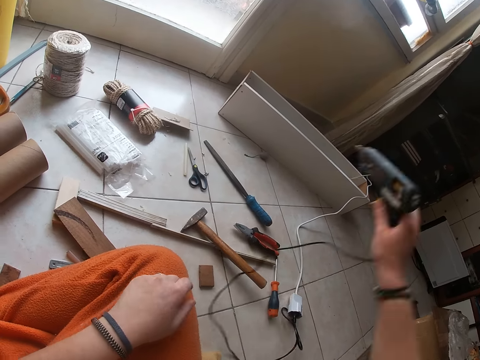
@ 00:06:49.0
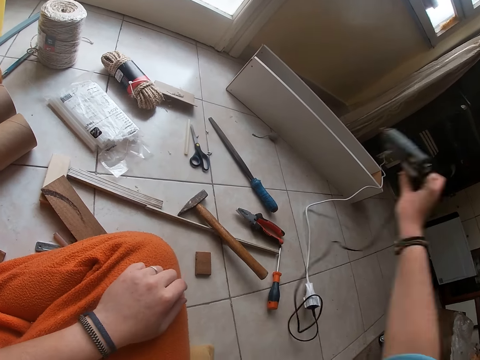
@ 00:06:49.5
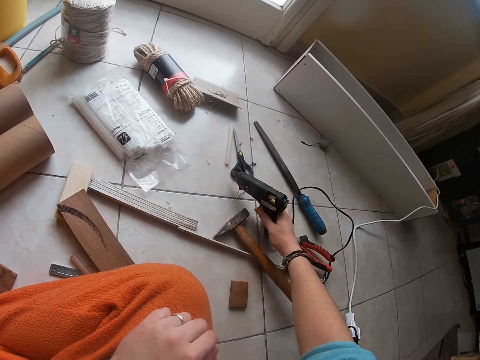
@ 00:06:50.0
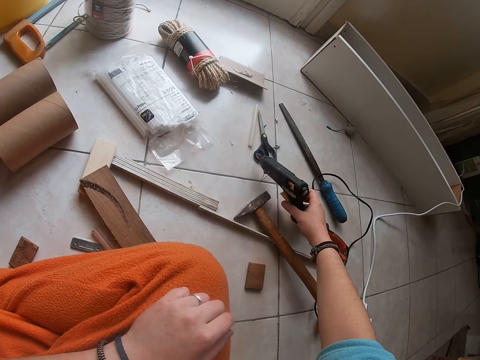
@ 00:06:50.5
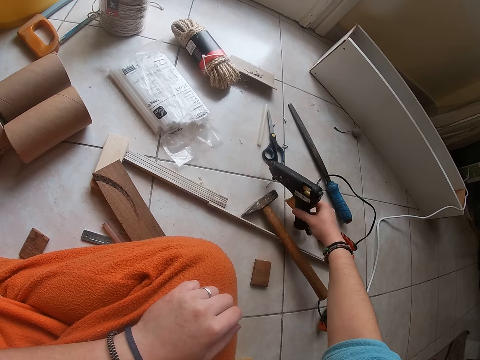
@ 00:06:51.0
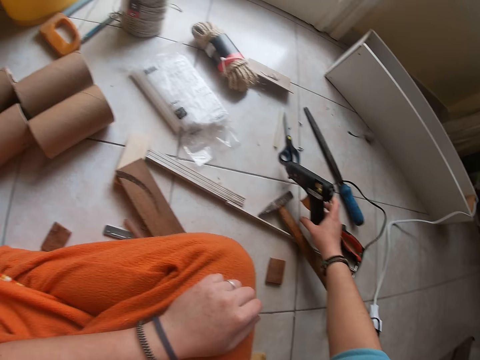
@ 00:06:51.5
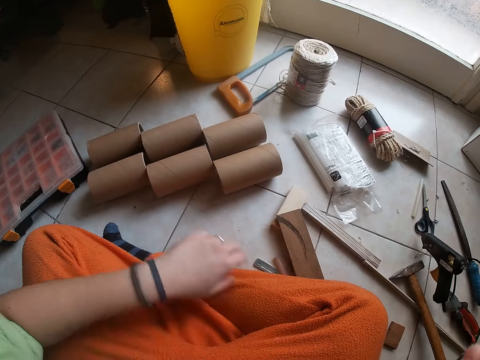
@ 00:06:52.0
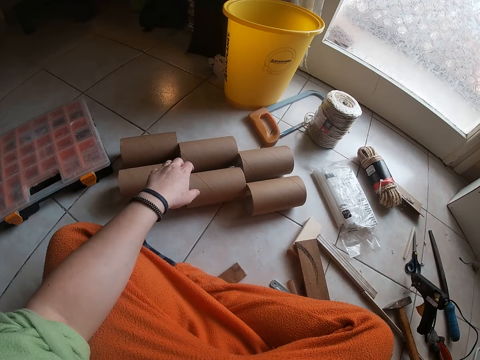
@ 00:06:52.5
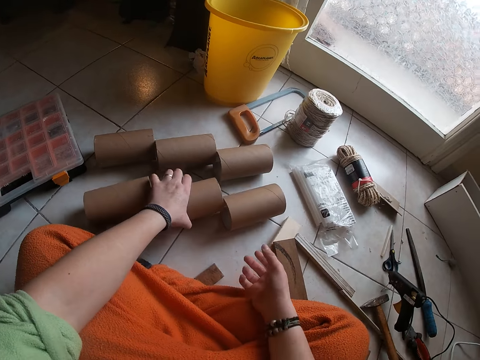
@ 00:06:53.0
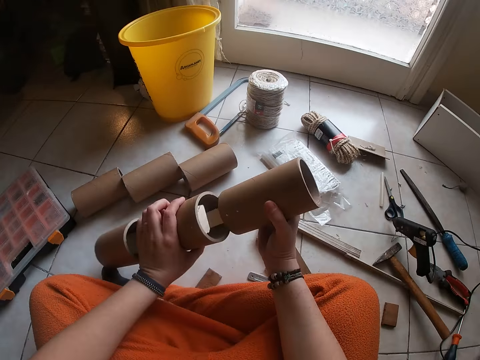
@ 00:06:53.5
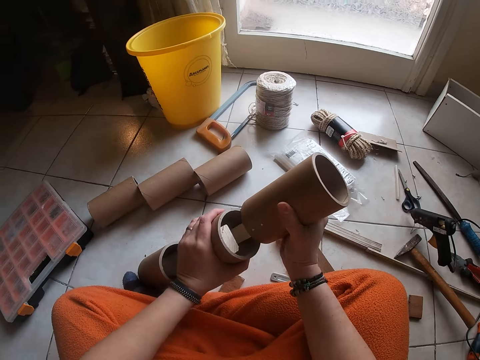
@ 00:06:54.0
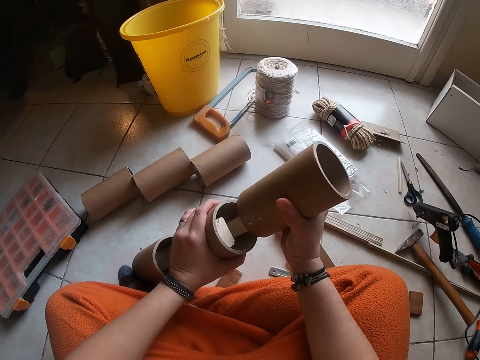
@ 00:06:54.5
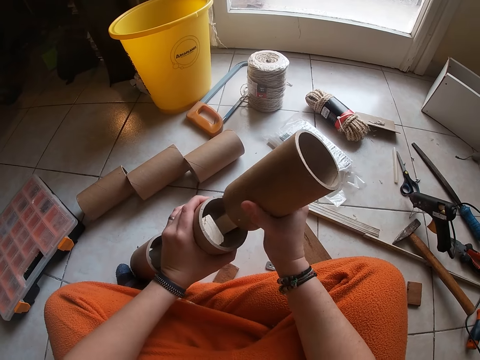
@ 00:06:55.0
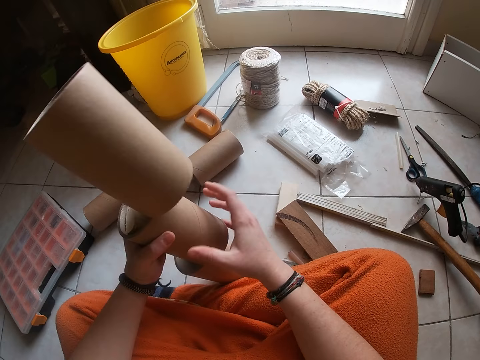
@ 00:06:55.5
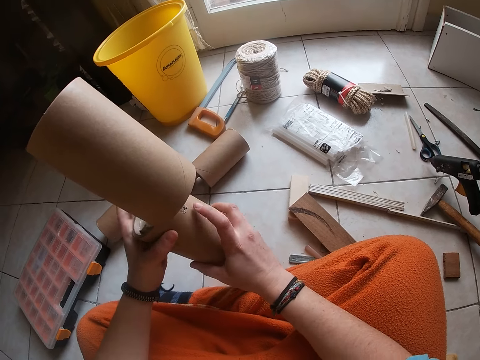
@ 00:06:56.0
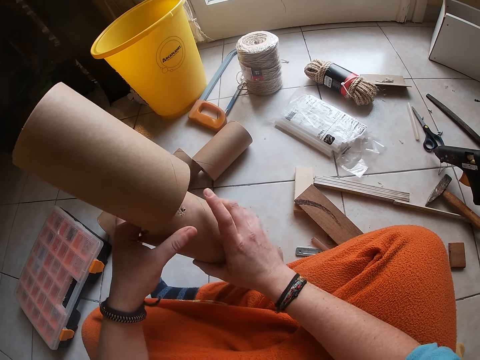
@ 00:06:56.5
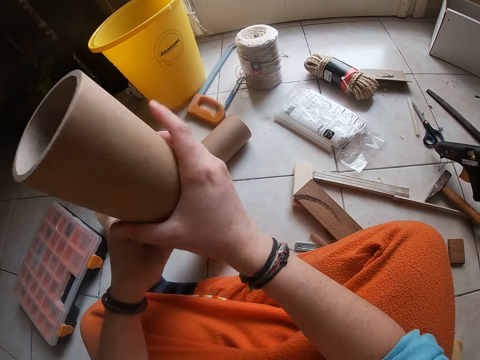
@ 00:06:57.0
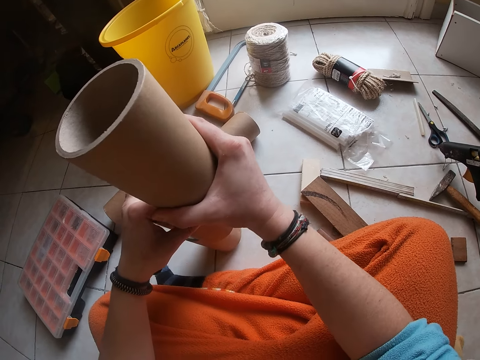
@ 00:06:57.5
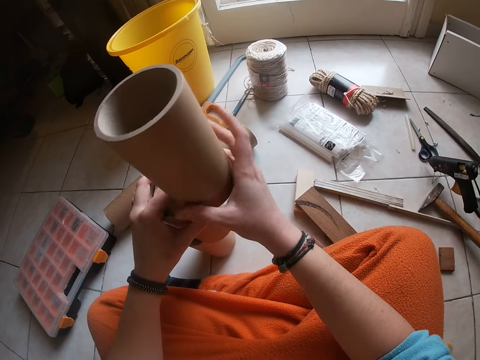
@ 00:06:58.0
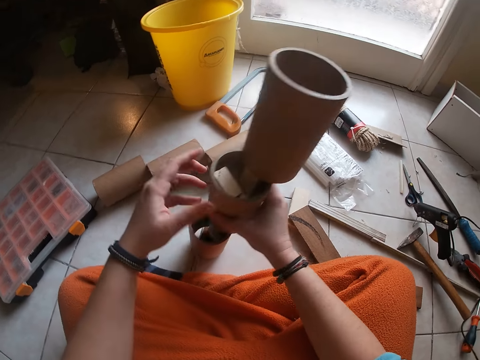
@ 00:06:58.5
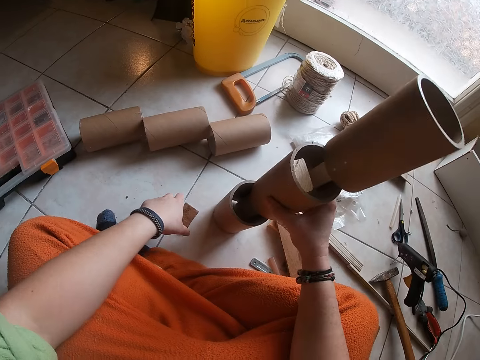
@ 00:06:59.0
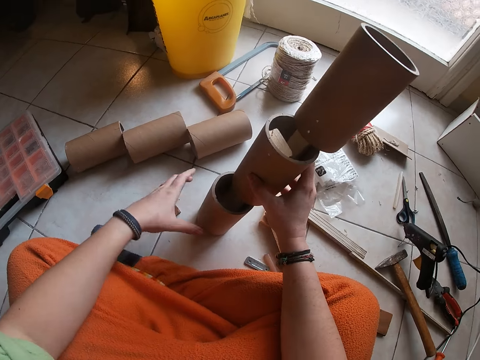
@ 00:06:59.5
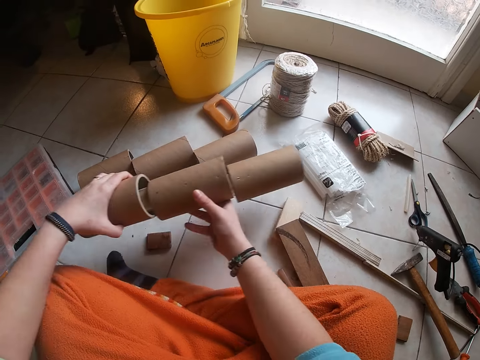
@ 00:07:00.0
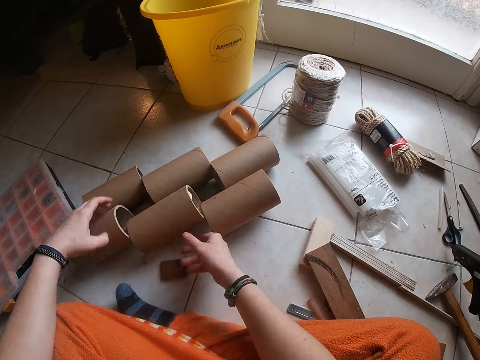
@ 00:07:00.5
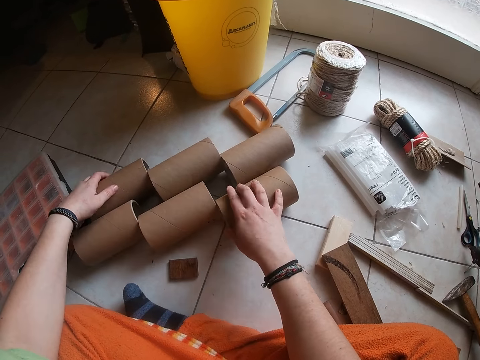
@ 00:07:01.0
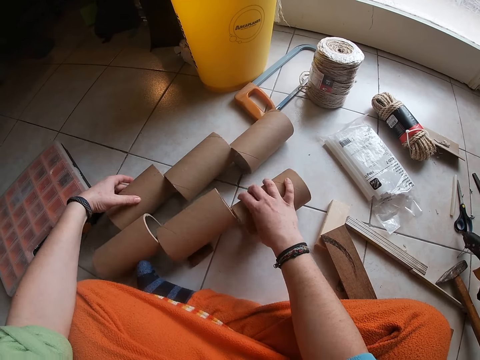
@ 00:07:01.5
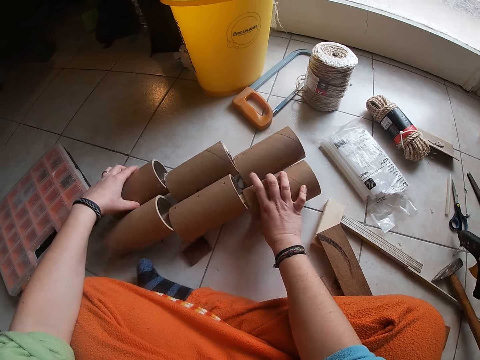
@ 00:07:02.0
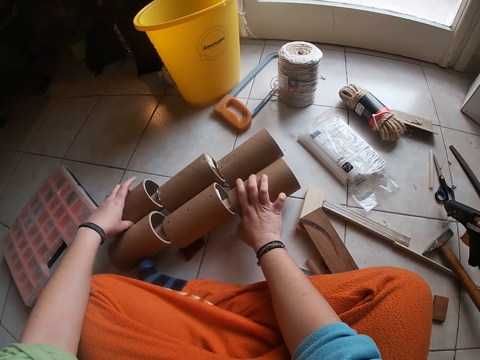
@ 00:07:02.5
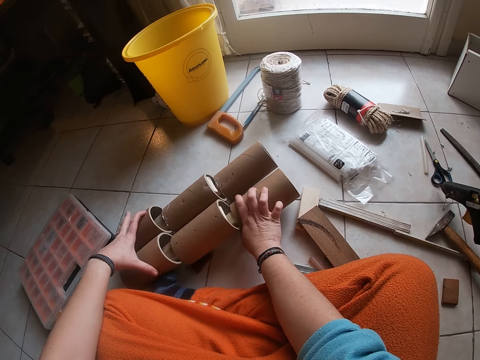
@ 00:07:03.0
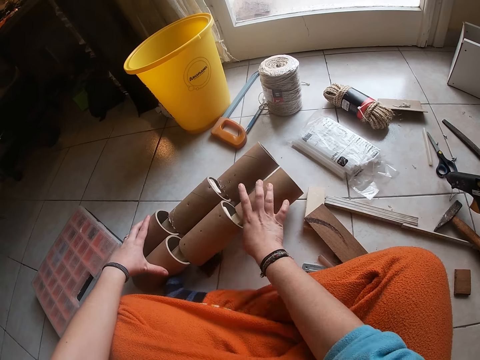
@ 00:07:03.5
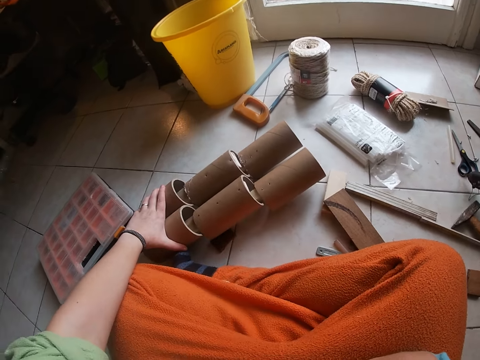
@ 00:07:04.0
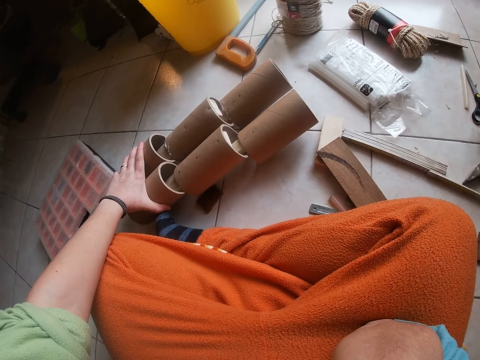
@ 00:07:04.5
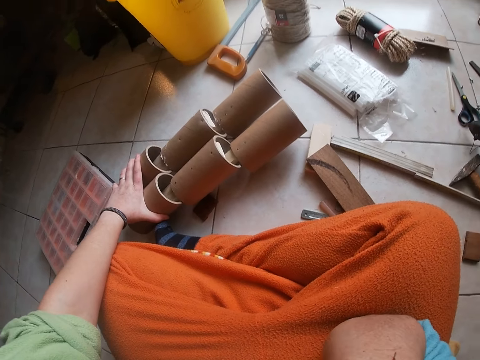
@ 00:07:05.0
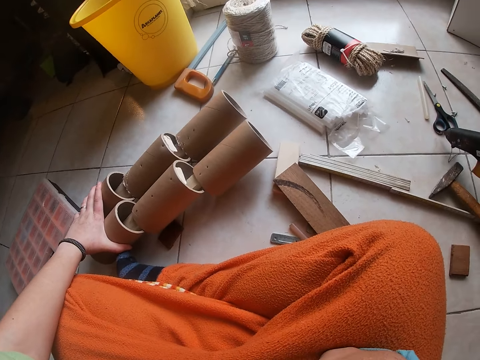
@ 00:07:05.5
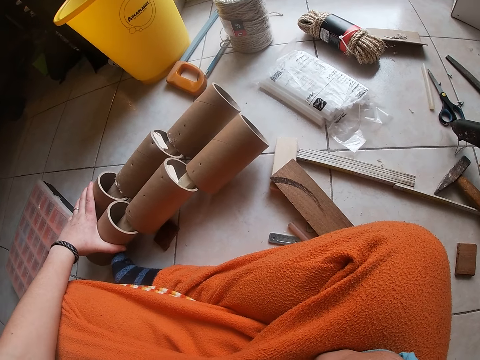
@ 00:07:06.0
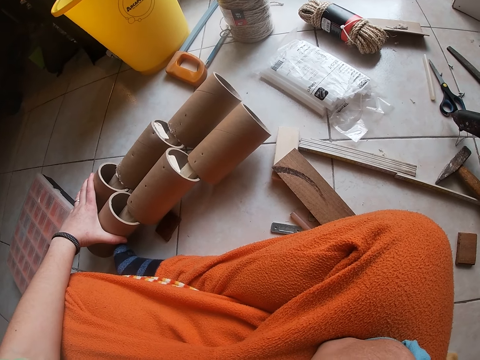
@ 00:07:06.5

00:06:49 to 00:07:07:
The camera wearer drops the screwing machine on the ground with his right hand. He picks up the wood with a paper bubble wrap from the ground with his left hand. He drops the wood with the paper bubble wrap on the ground with his left hand. He holds the wood with the paper bubble wrap with his left hand.

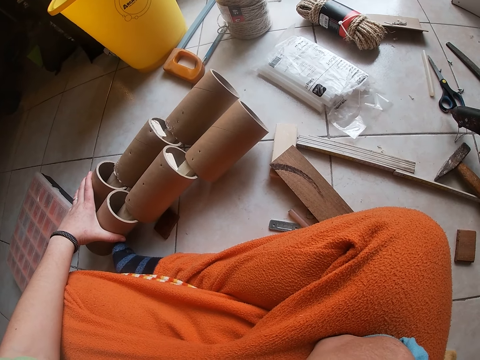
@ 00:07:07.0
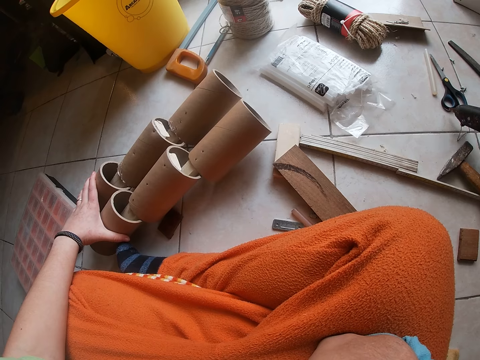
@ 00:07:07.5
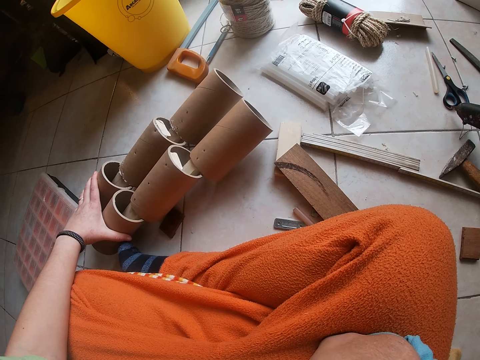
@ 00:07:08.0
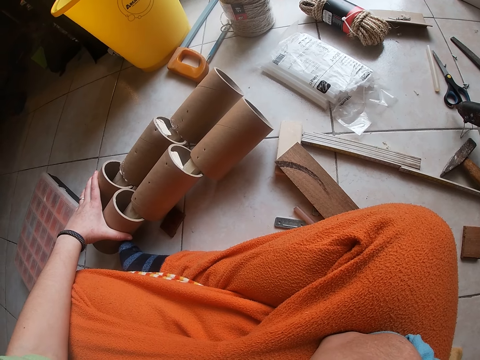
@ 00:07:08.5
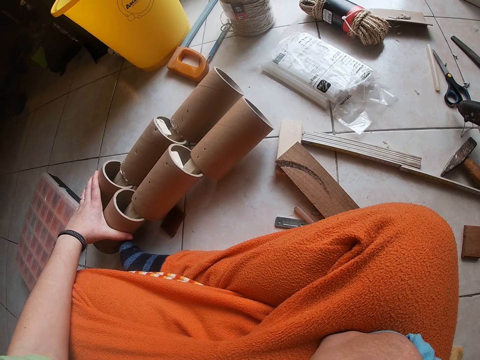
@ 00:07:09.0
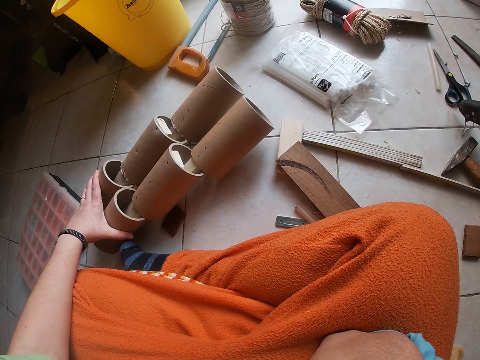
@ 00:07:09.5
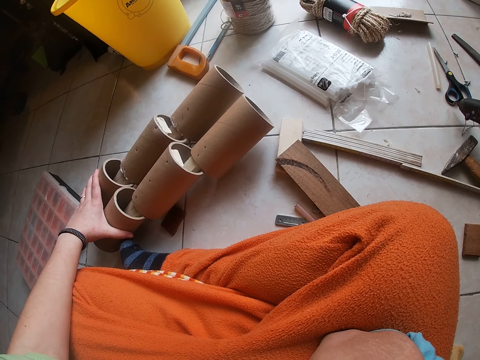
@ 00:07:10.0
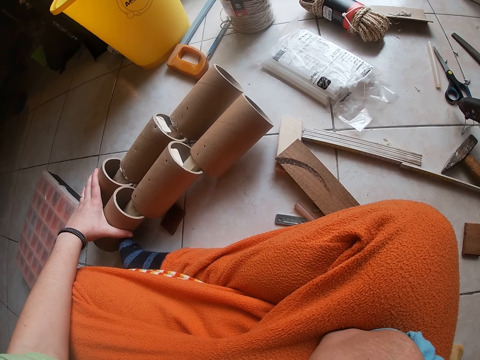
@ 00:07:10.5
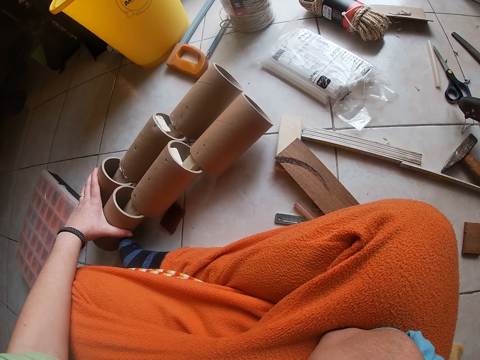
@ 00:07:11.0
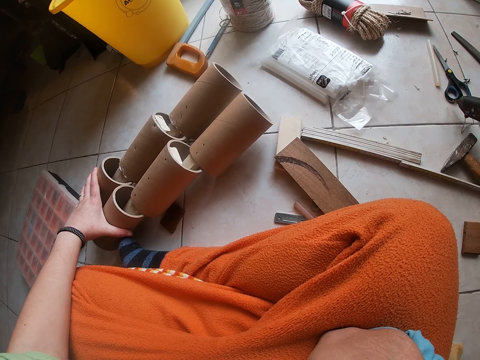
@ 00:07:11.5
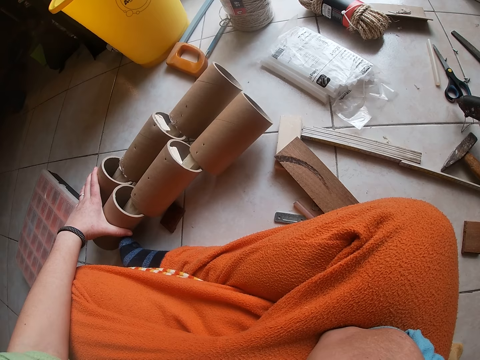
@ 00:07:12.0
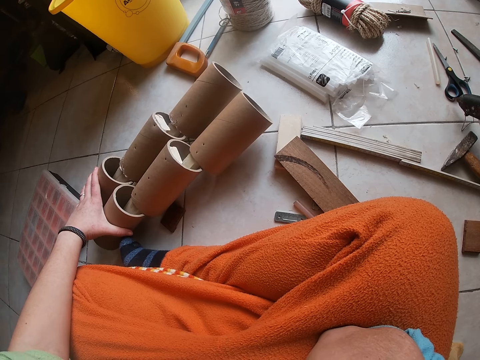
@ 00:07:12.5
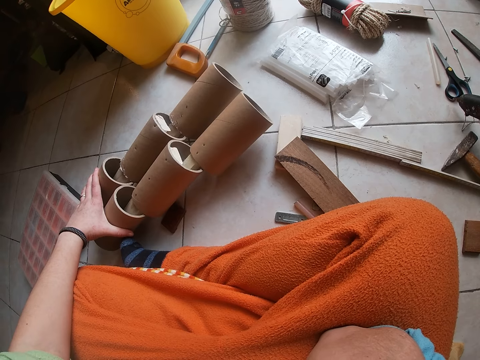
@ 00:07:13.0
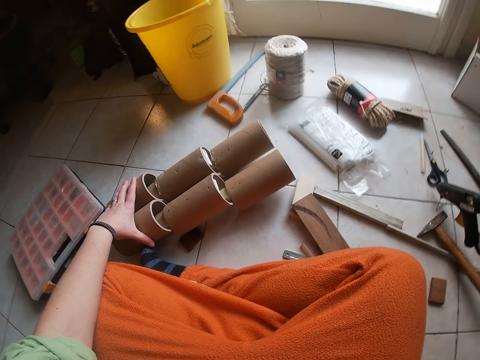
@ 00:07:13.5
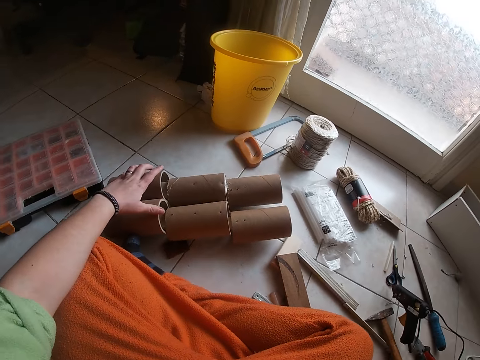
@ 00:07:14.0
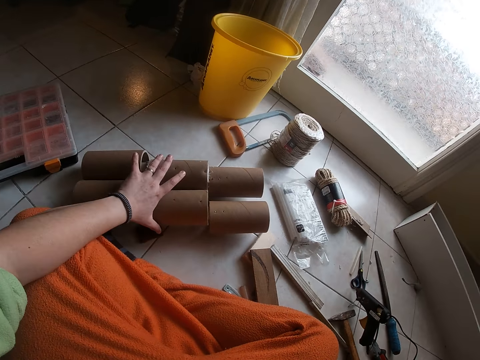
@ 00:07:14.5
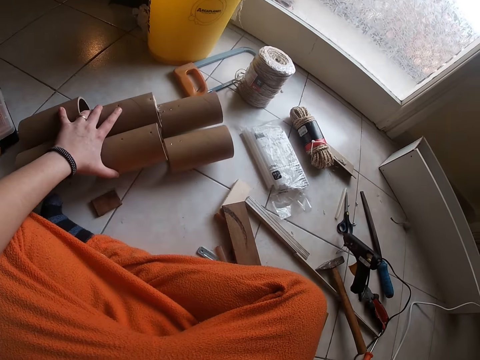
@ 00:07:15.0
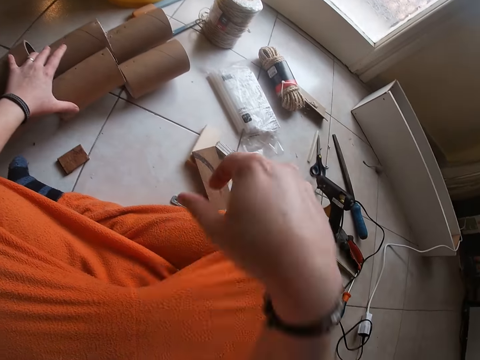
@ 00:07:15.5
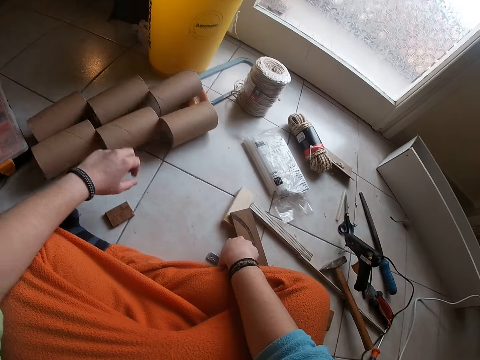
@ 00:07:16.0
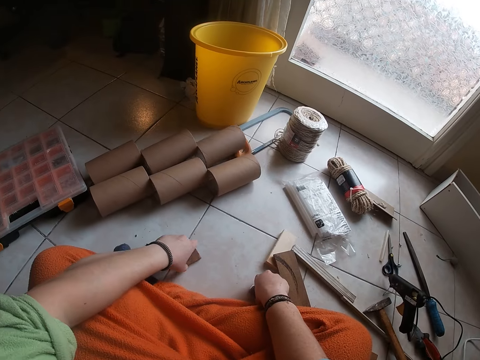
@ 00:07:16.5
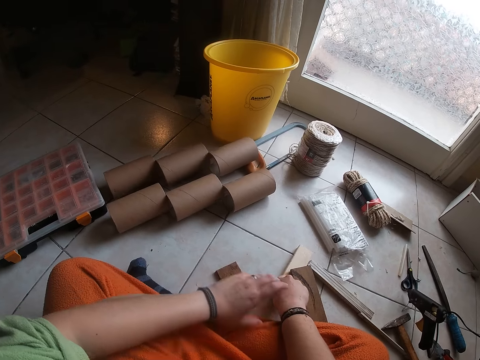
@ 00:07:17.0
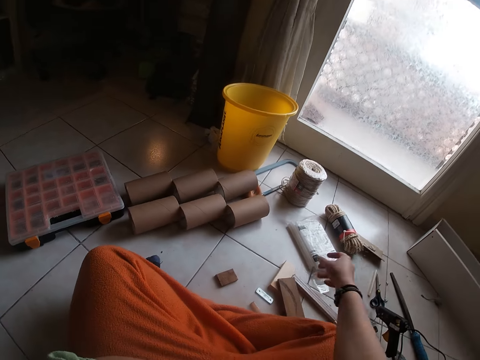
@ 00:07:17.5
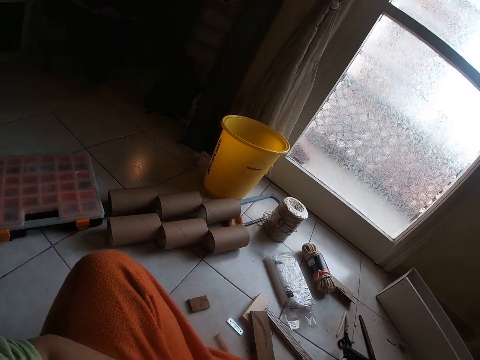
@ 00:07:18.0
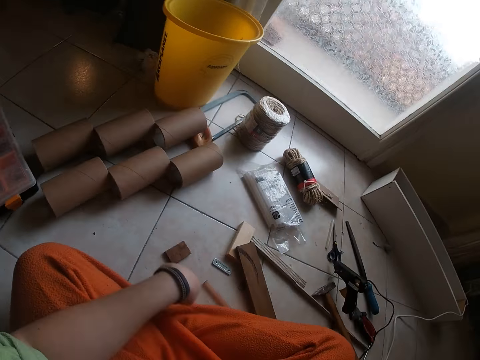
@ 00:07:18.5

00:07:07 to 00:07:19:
The camera wearer picks up the small wood on the ground with both hands.
